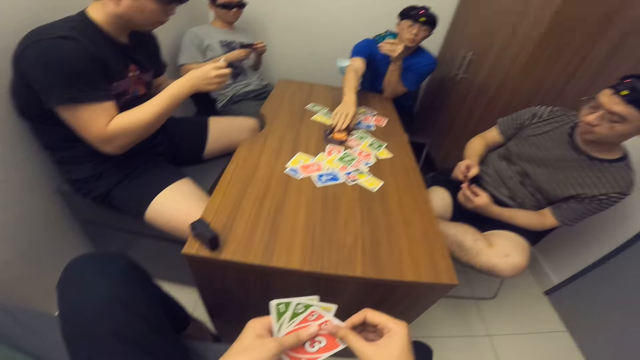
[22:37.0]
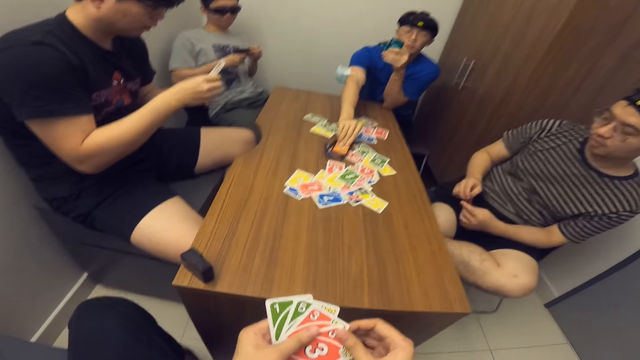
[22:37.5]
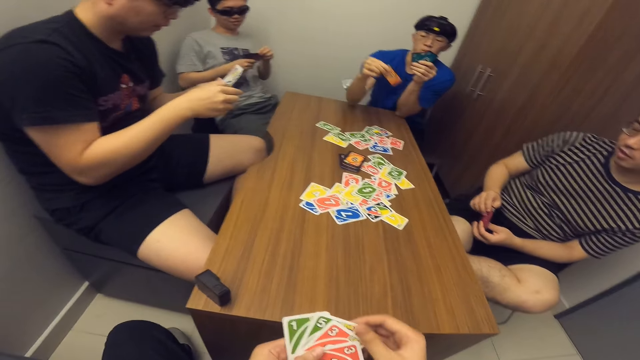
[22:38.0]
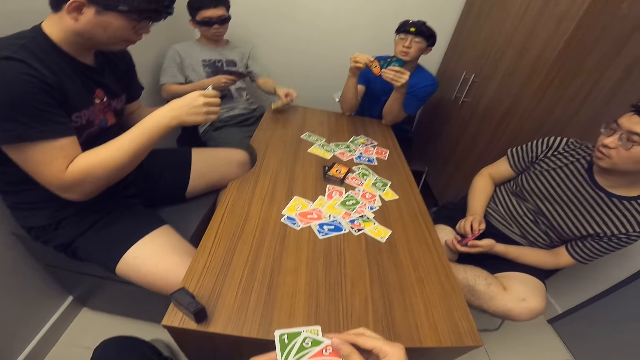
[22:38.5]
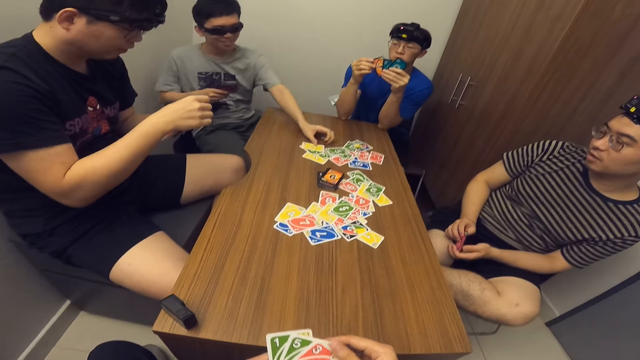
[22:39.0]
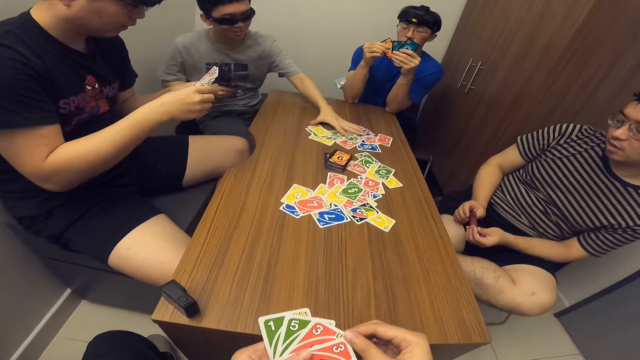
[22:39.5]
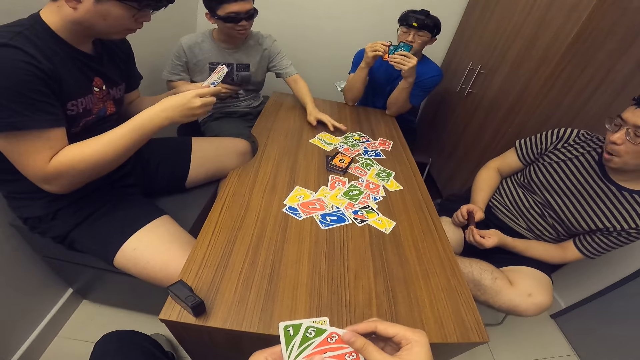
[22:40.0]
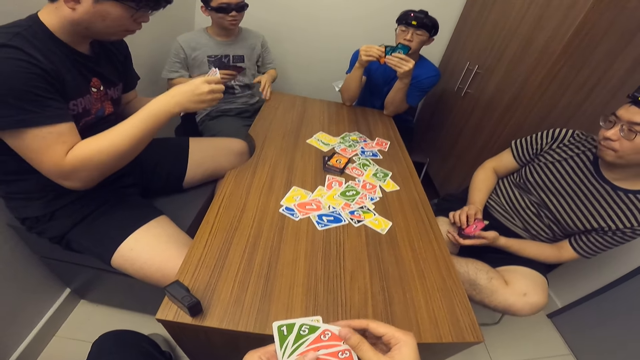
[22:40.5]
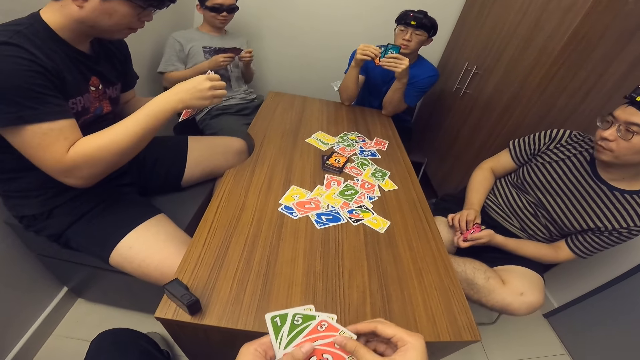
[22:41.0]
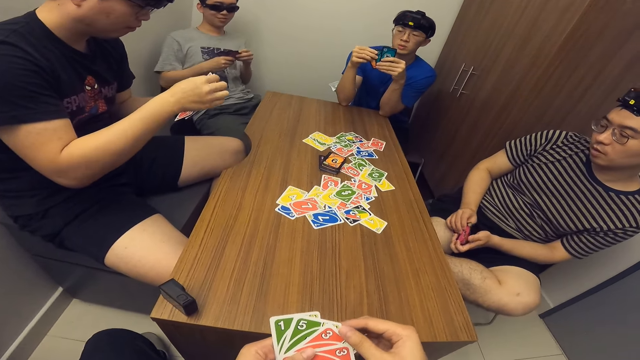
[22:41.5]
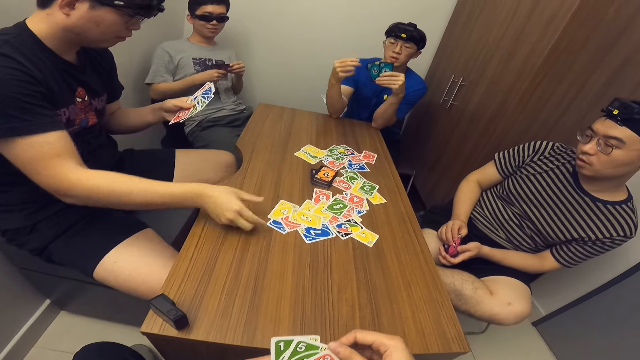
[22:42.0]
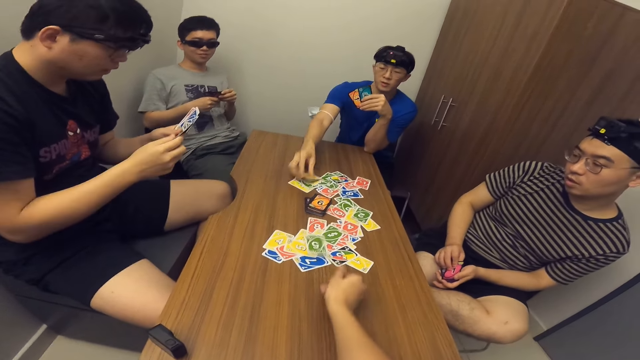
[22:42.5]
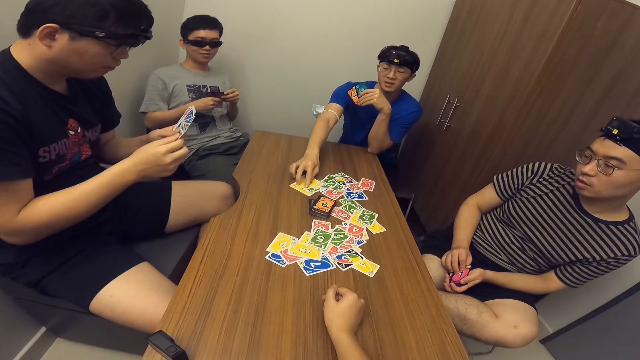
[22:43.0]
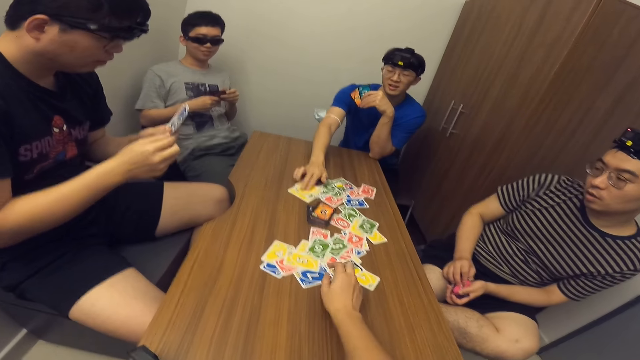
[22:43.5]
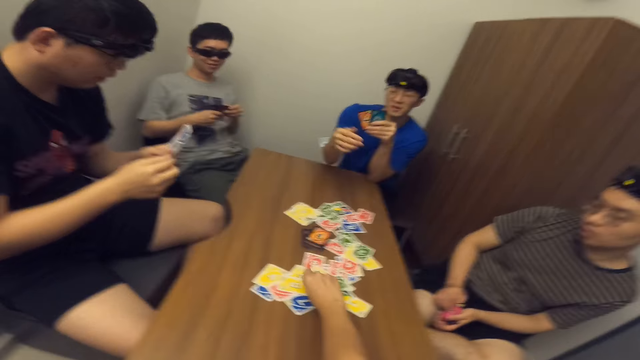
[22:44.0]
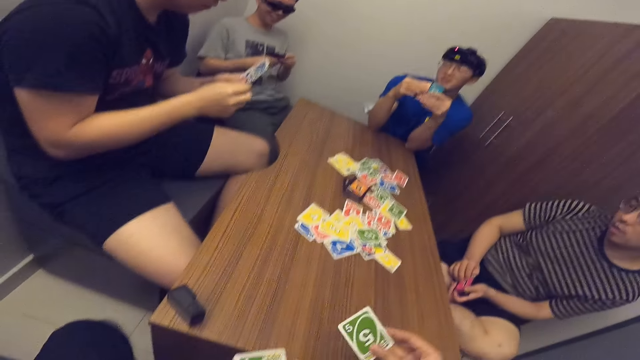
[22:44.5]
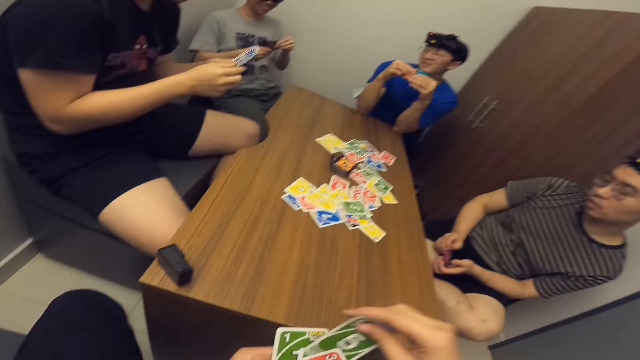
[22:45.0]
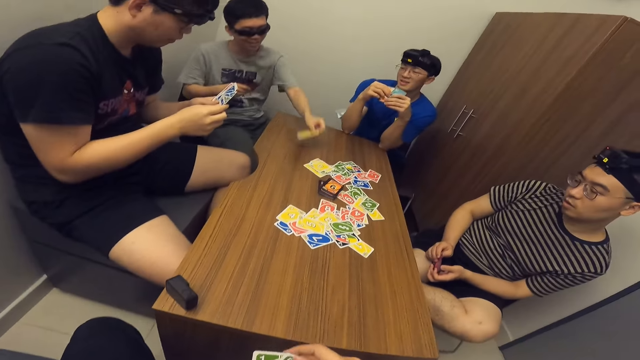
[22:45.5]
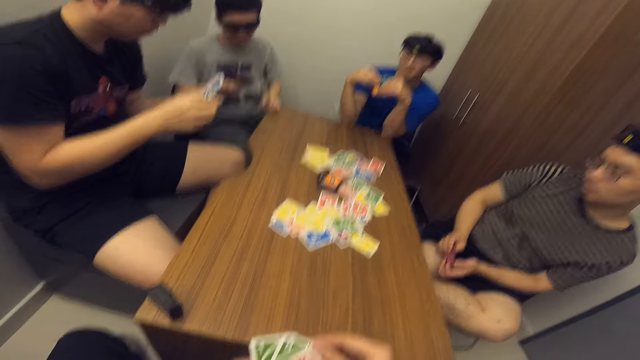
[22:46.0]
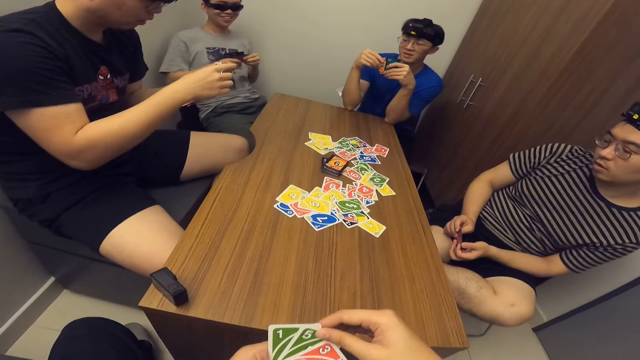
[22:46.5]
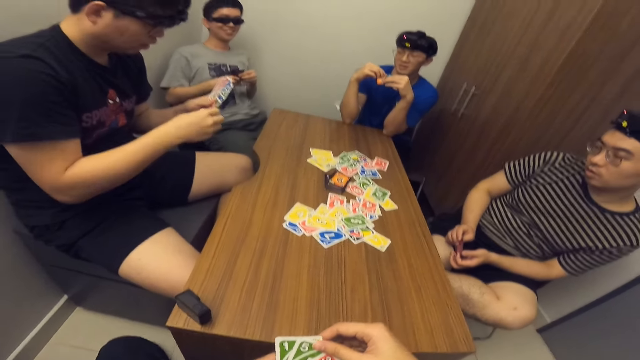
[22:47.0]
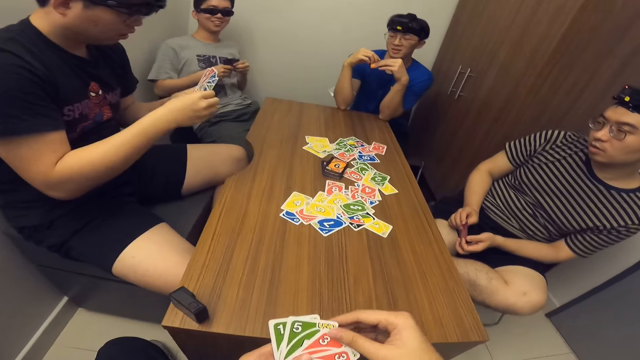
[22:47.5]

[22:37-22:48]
A man picks a card from the stack of cards on the table. Another man drops a card in his hand on the table. A third man drops a card in his hand on the table. The camera wearer drops a card in his hand on the table. The first man drops a card in his hand on the table. The camera wearer picks a card from the table. The second man drops a card in his hand on the table. The third man scans through the cards in his hands.

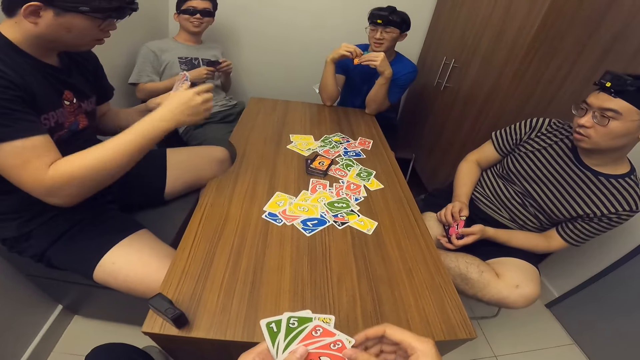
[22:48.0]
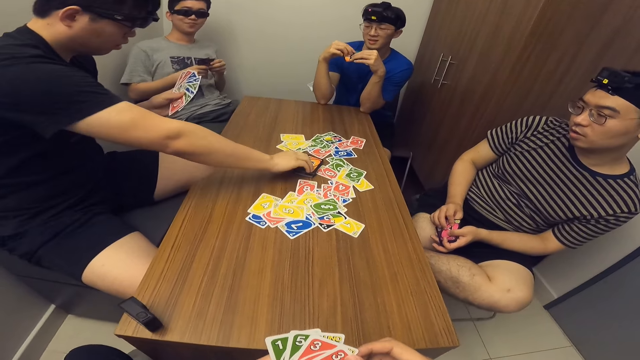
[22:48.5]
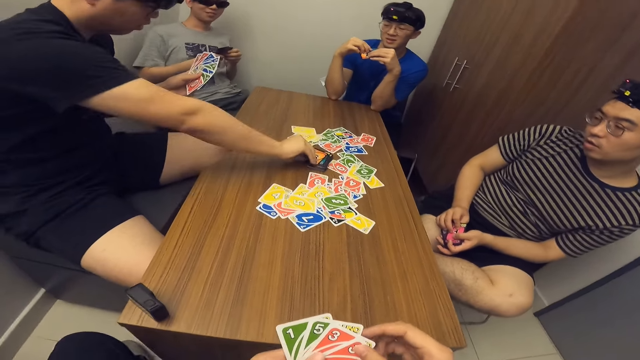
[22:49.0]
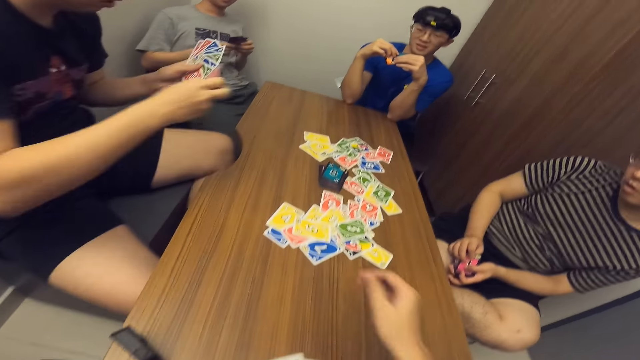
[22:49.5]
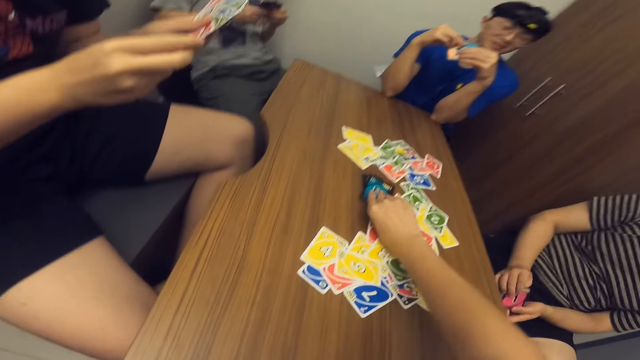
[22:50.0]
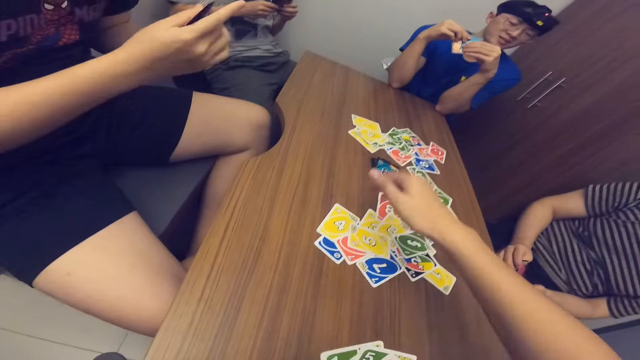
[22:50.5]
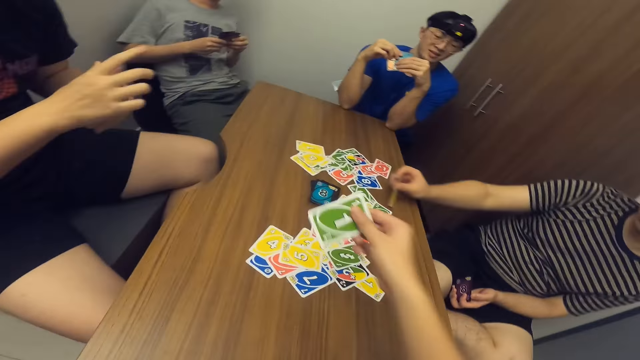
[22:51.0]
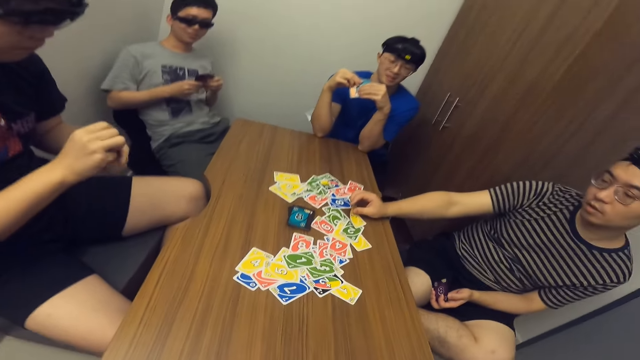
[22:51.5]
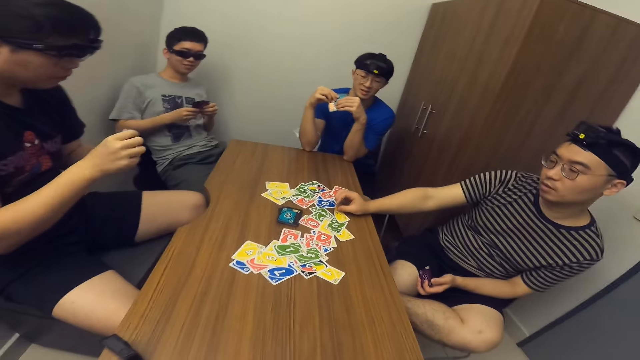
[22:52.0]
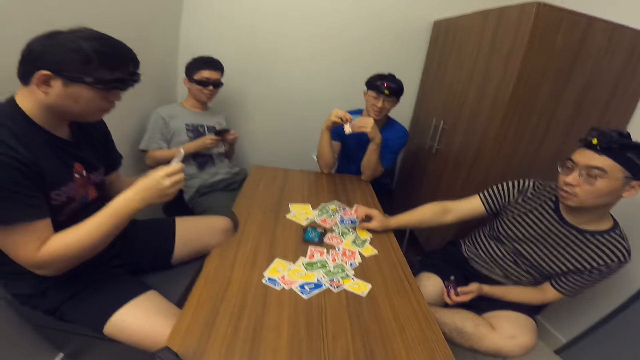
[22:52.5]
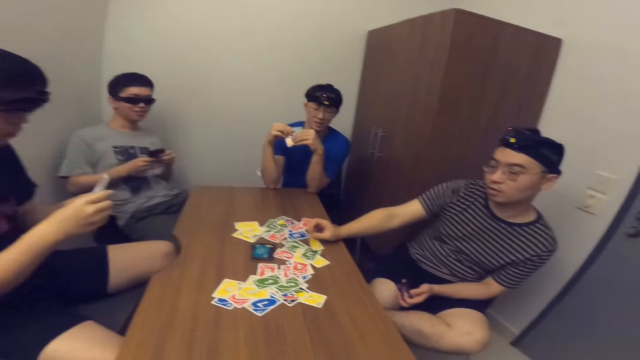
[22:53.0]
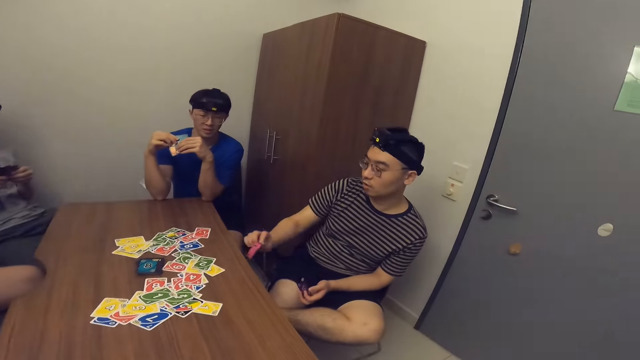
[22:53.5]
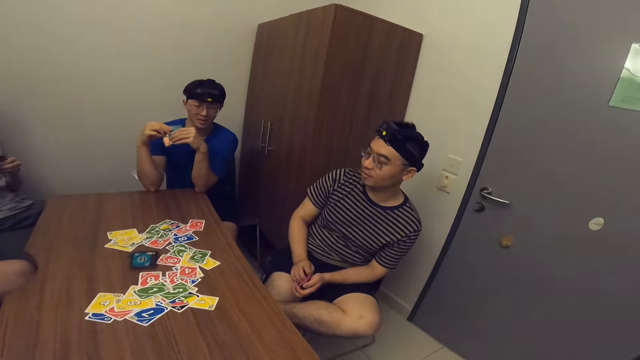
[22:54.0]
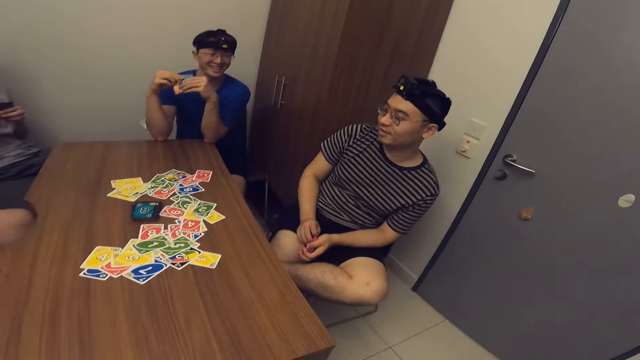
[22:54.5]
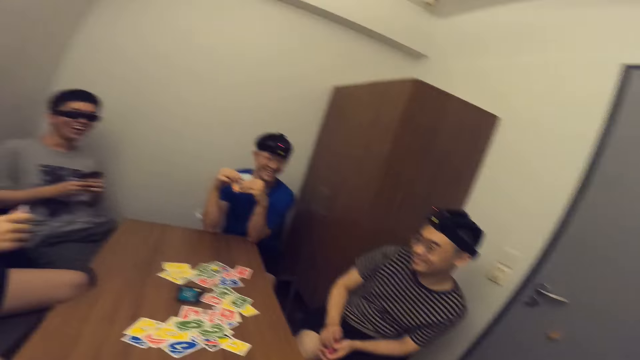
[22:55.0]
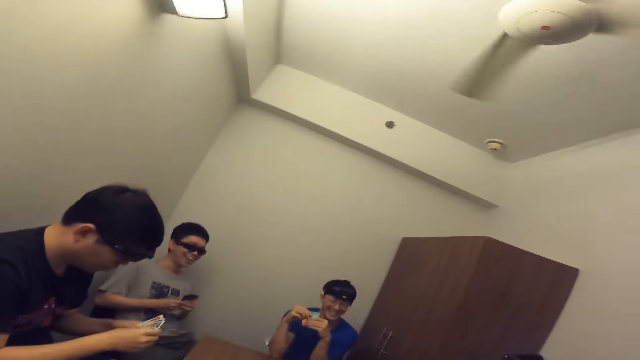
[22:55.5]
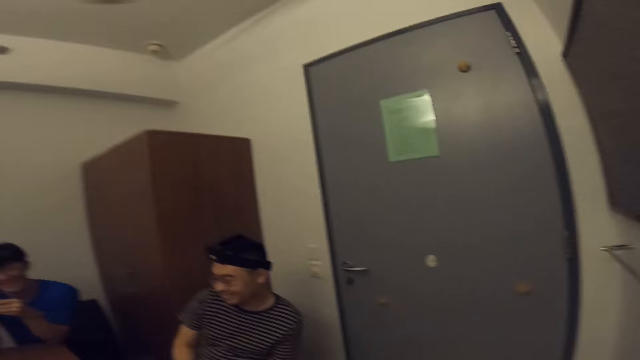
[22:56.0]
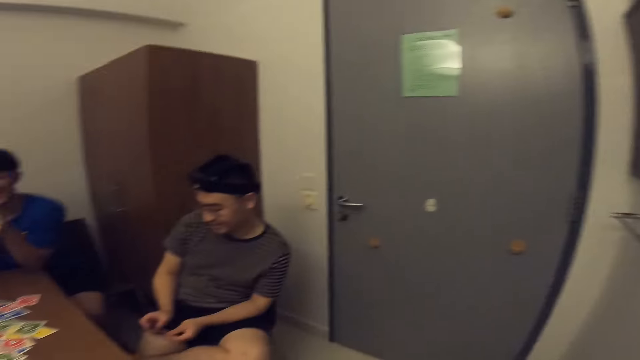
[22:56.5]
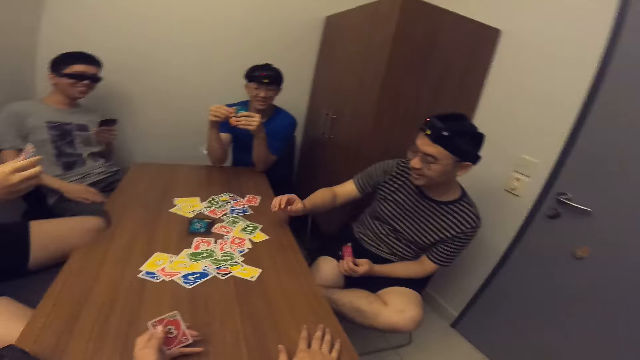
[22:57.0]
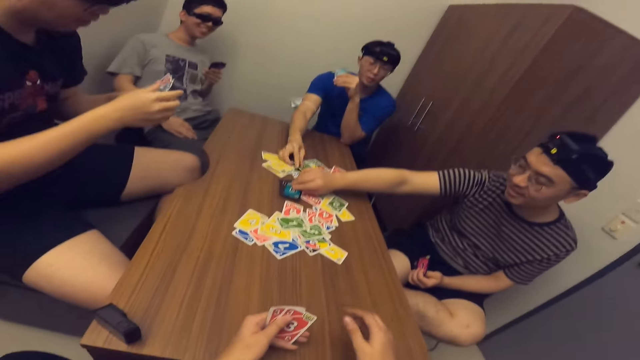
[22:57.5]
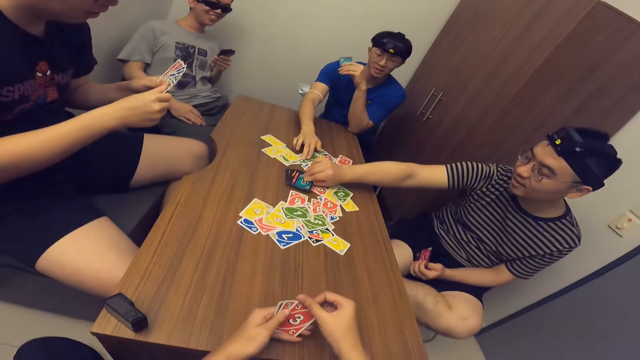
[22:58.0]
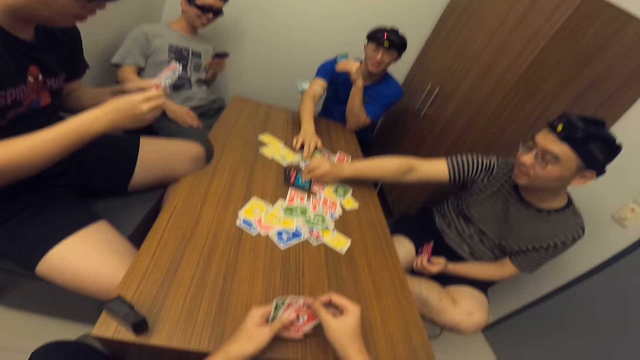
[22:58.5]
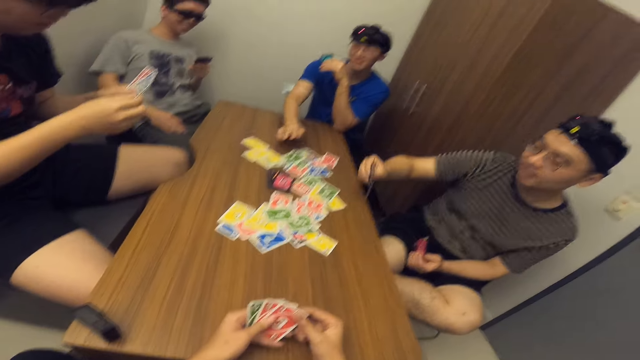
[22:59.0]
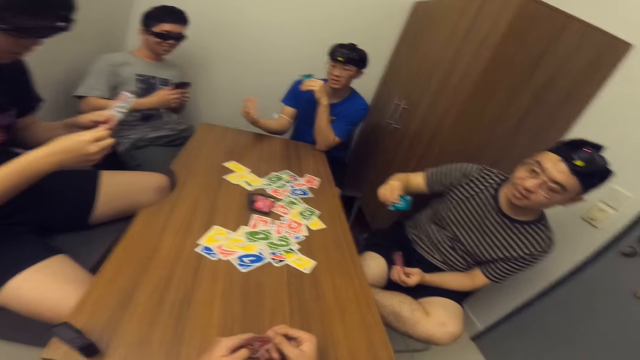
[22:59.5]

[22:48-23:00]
A man picks a card from the stack of cards on the table. The camera wearer picks a card. He drops a card in his hand on the table. Another man plays a card. The second man picks a card from the table. The second man picks a card from the stack of cards on the table. A third man drops a card in his hand on the table.
